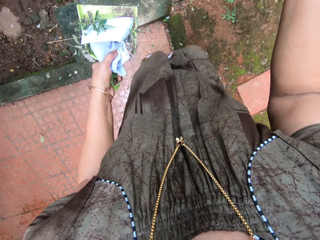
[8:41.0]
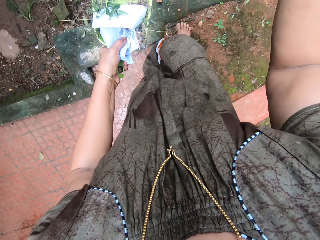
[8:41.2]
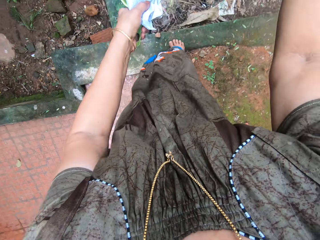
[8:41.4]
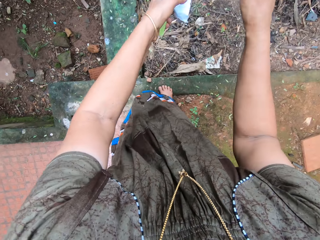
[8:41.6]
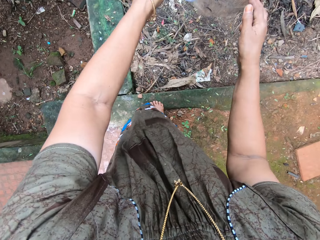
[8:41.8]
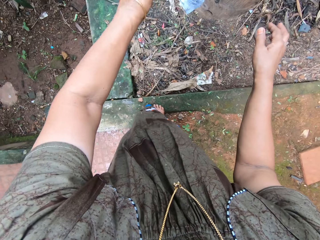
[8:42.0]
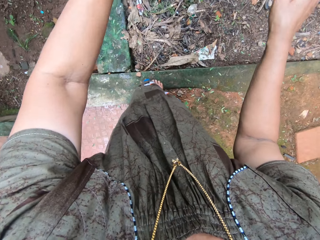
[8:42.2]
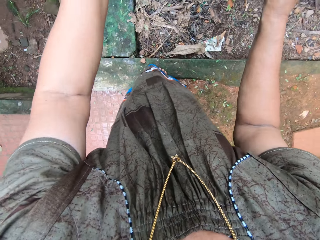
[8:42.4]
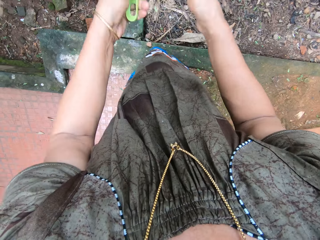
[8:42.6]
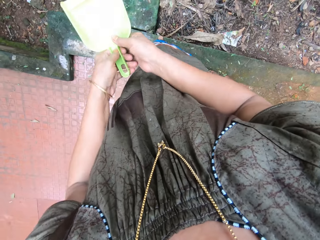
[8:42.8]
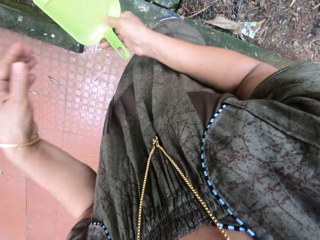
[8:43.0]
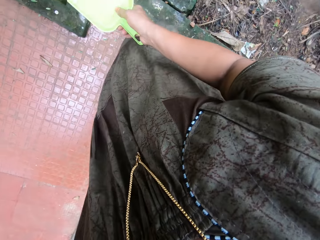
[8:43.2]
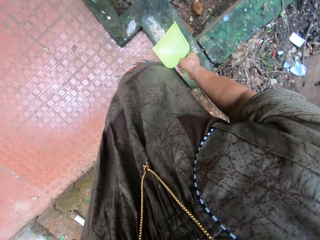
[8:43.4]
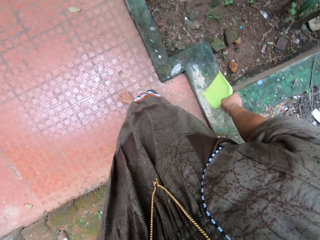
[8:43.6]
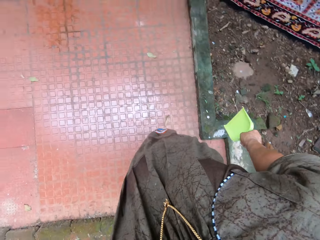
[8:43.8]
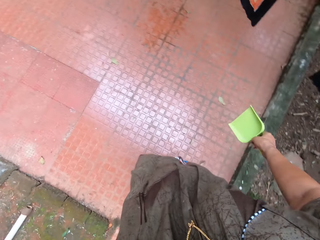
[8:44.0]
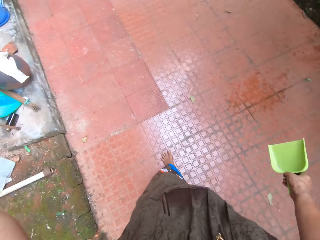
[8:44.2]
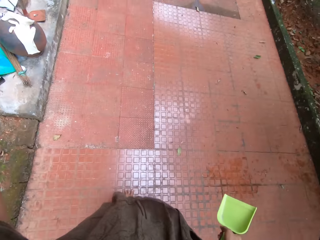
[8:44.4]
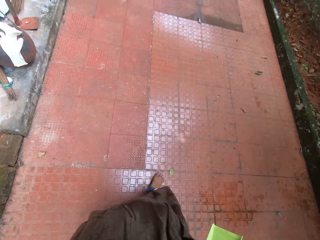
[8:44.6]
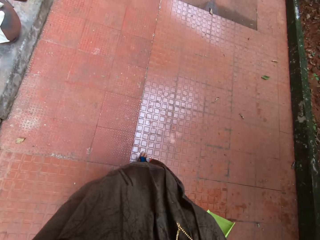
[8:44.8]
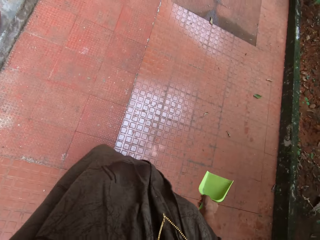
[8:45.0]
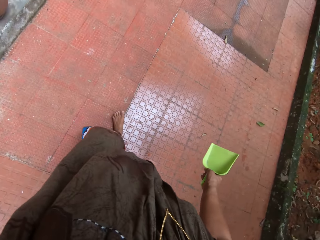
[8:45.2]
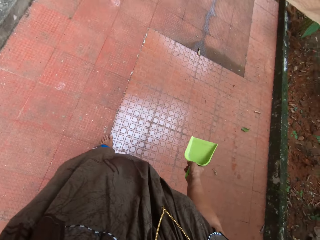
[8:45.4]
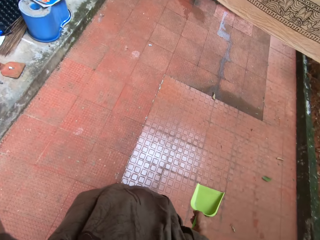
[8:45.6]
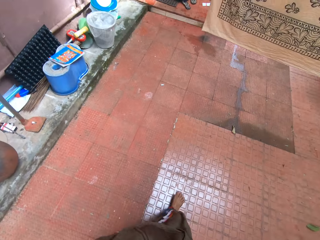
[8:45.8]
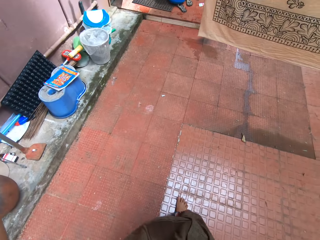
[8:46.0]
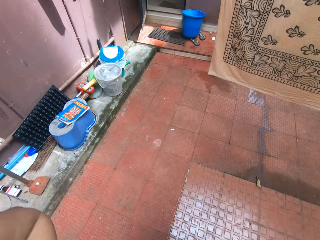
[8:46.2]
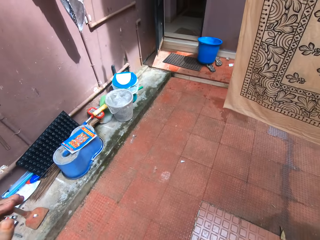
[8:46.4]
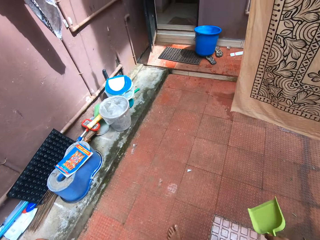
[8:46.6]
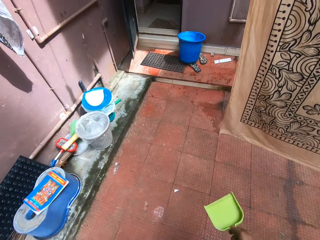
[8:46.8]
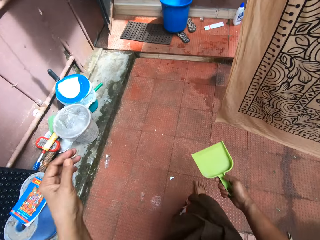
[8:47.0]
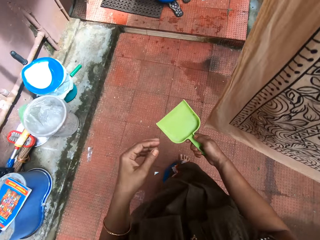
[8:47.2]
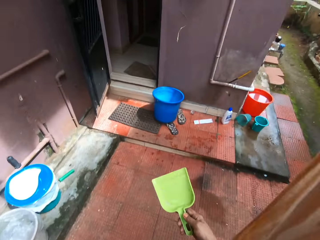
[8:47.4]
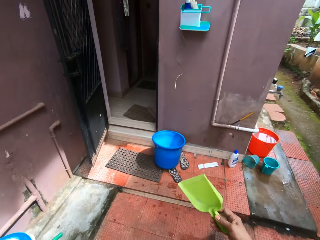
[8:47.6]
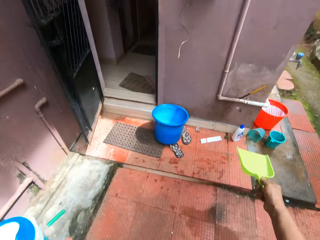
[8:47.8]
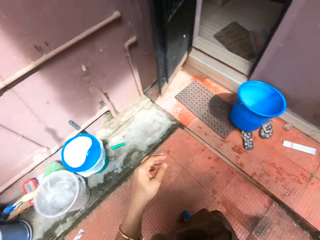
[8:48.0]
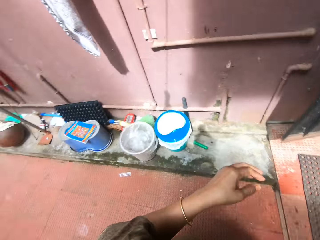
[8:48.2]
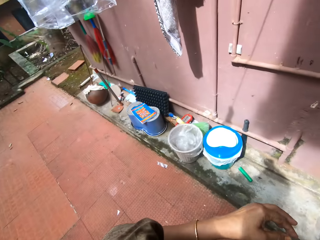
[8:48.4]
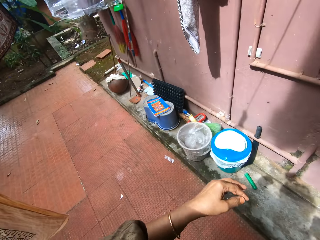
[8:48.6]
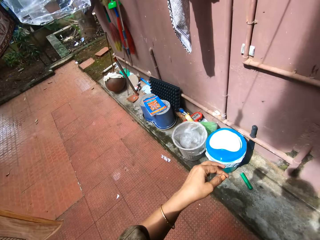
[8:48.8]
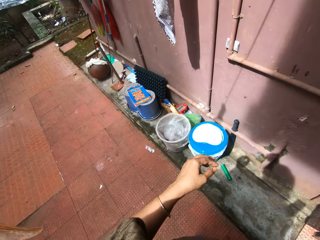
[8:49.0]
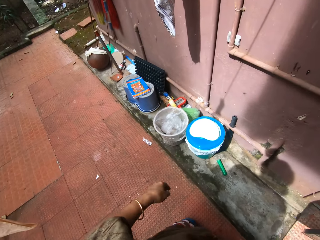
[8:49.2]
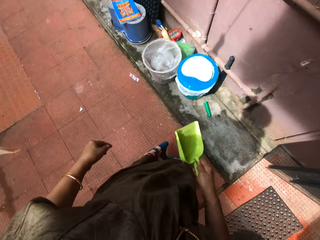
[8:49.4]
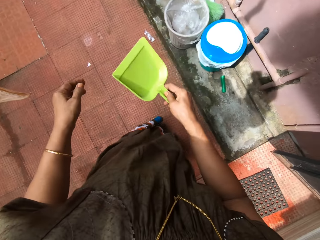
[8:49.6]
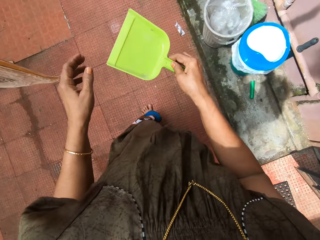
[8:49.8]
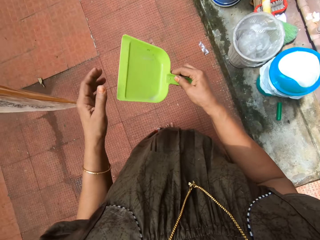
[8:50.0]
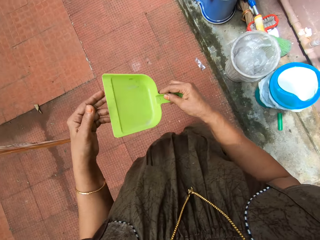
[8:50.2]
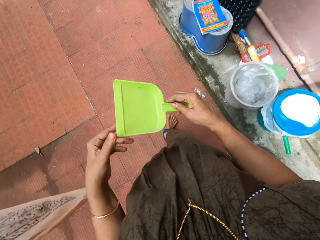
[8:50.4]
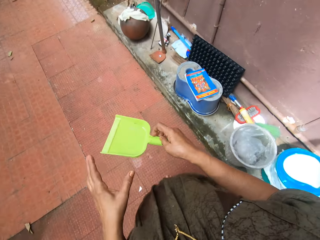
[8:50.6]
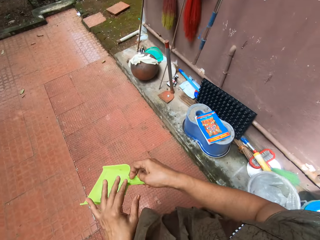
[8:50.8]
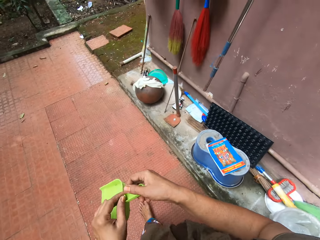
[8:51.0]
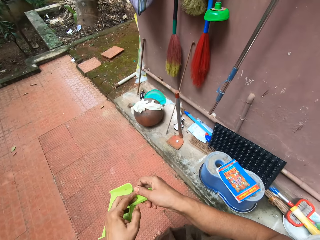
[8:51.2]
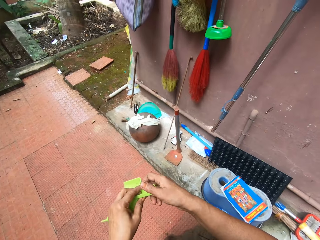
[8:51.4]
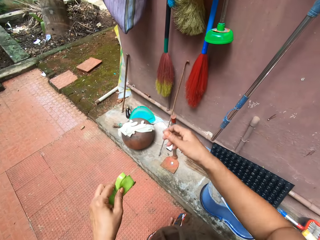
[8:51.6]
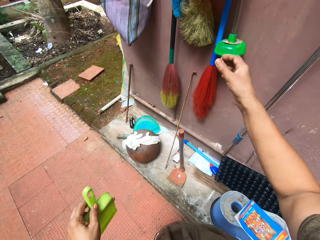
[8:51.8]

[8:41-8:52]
The camera wearer pours the dirt in the packer on the floor. They throw the trash on an open pit. They turn around. They fix the camera and walk on the pavement. They stand beside the wall.

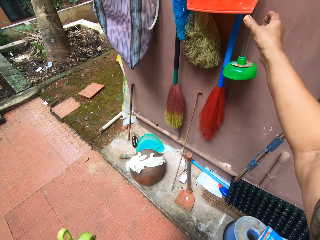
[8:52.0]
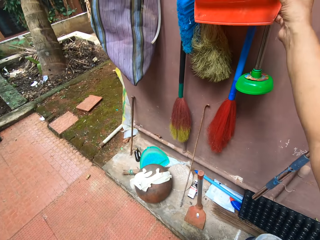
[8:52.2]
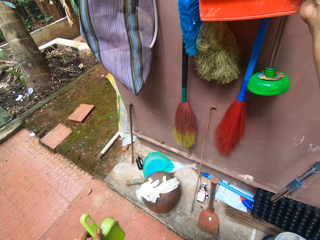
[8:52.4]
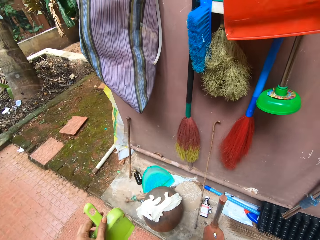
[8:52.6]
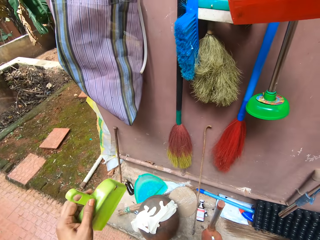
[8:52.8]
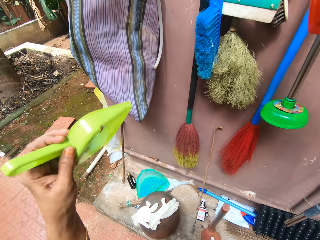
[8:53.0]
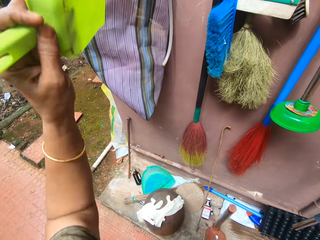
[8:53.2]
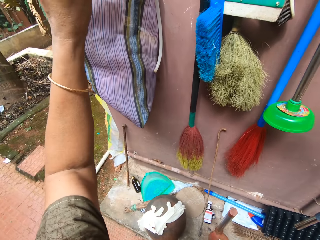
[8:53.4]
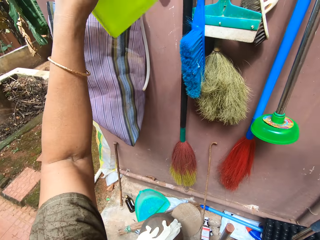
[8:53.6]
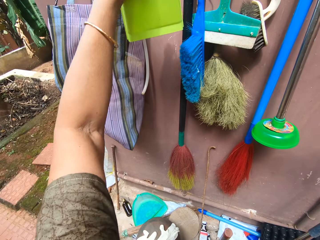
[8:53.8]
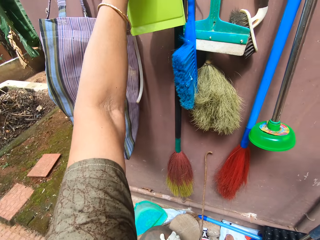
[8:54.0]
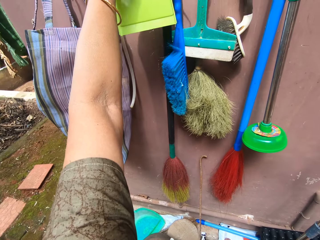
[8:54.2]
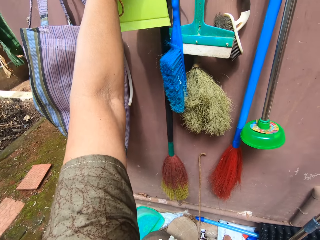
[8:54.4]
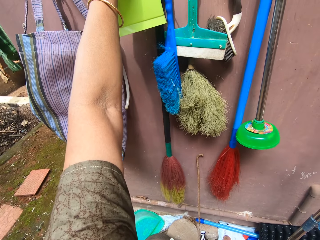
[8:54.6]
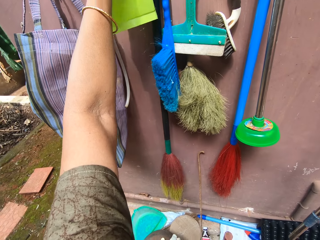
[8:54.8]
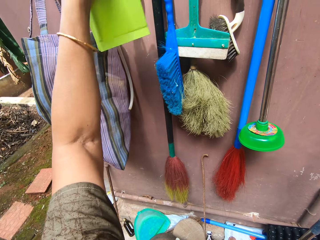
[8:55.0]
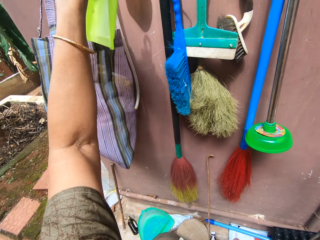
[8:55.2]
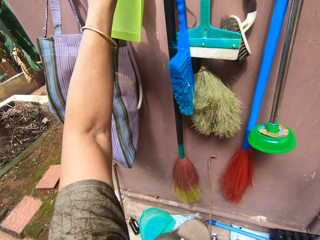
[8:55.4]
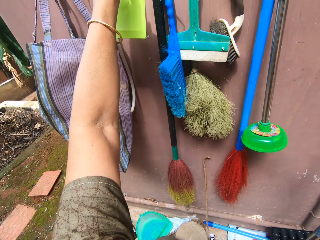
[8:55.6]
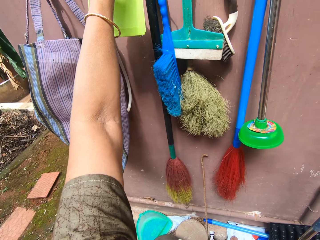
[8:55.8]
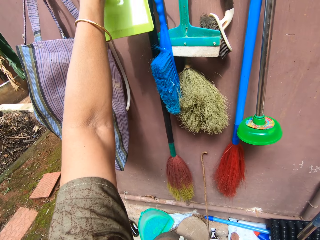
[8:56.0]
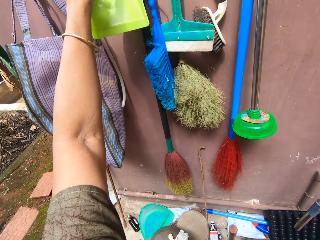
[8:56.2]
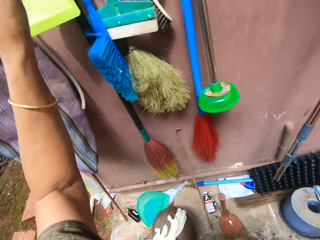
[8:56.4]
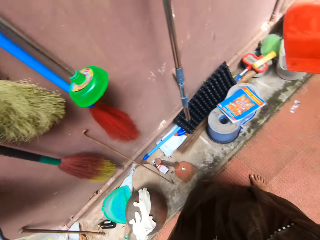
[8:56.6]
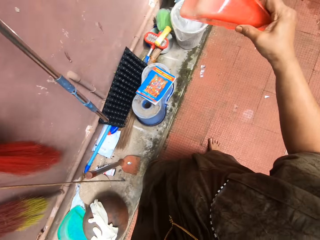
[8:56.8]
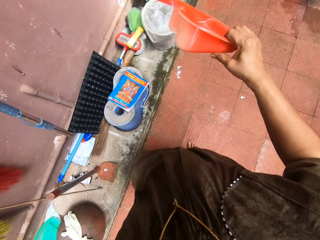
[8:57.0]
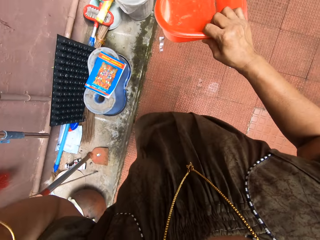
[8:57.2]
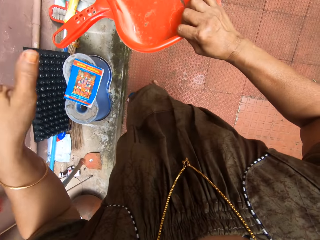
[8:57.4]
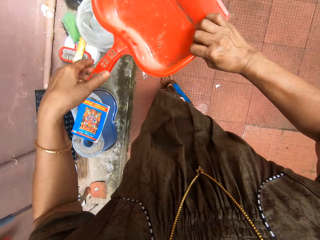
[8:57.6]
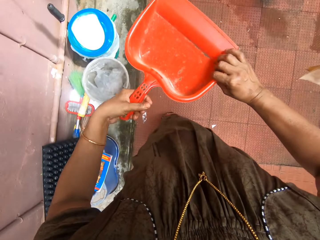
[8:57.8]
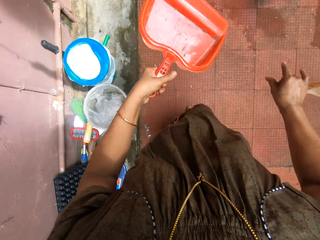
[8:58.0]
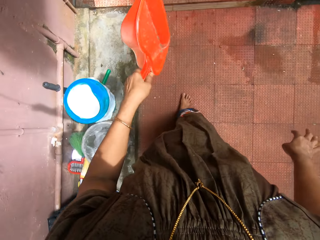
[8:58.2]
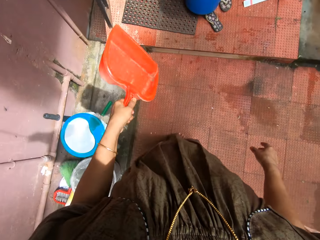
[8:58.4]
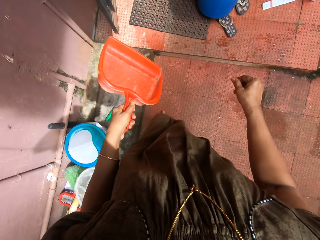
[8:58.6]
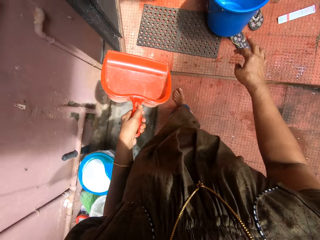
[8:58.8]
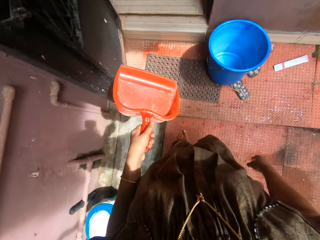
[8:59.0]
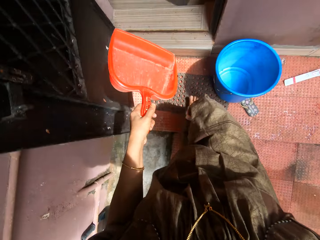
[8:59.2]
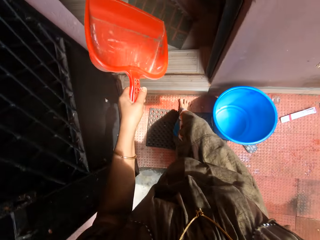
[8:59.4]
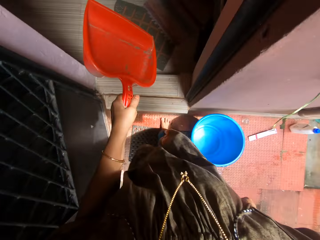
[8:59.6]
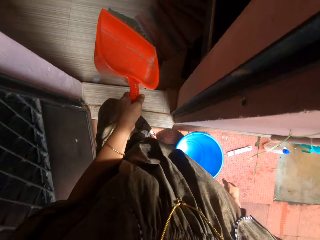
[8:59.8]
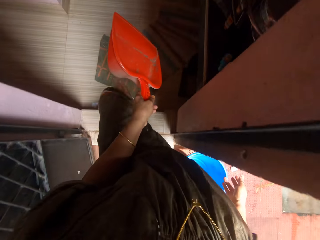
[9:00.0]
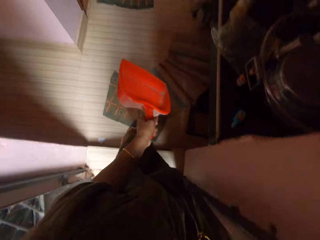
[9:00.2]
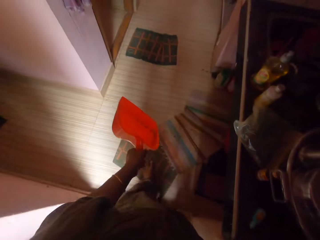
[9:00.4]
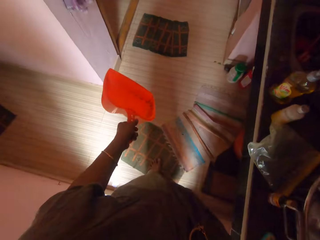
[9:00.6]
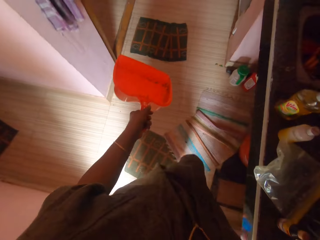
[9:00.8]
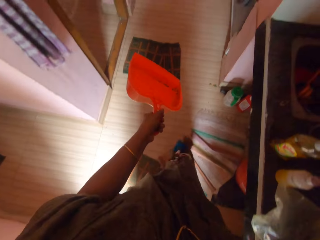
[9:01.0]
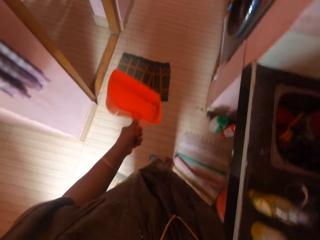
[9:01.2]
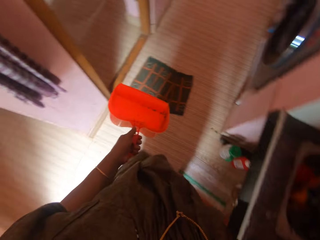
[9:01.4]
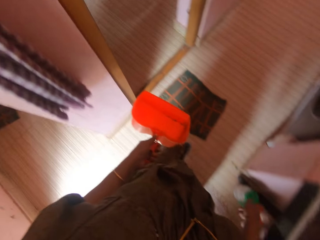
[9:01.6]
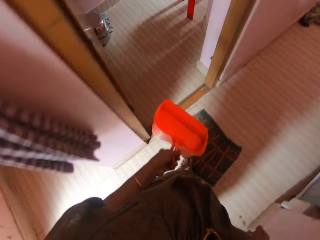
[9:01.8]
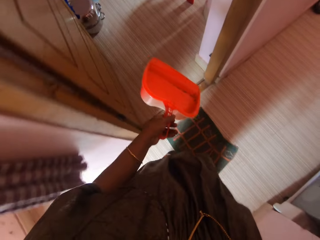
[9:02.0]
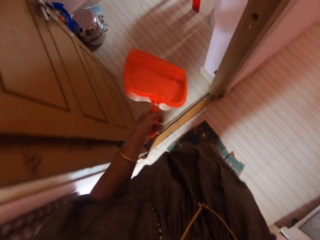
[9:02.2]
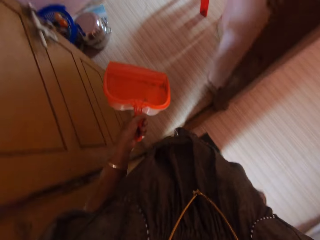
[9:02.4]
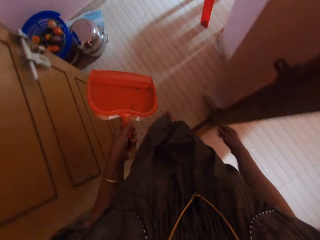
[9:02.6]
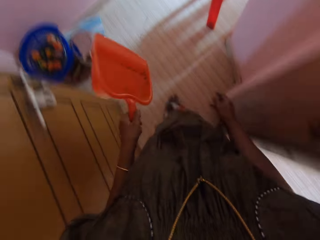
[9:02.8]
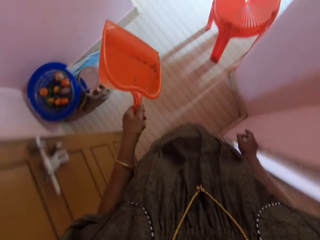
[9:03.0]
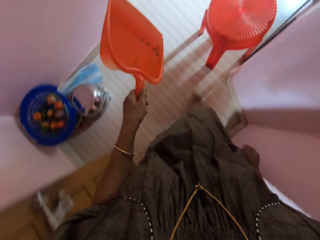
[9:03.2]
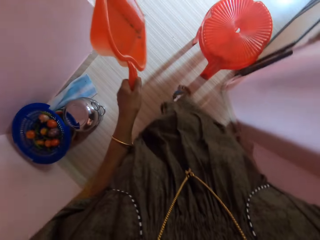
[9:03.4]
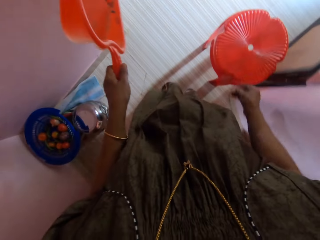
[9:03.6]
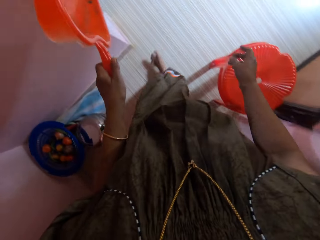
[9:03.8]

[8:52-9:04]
The camera wearer takes another packer or dustpan from the wall. They hang another packer on the wall. They walk inside the apartment and hold another dustpan. They walk holding the dustpan.
